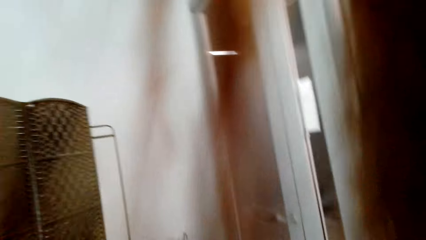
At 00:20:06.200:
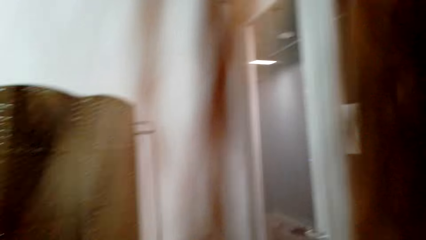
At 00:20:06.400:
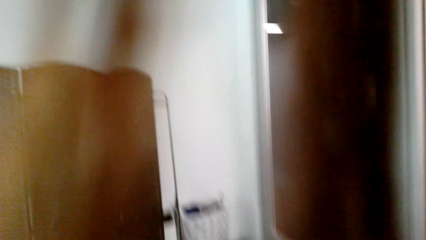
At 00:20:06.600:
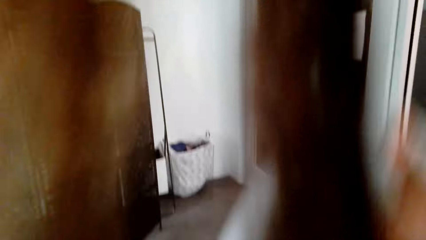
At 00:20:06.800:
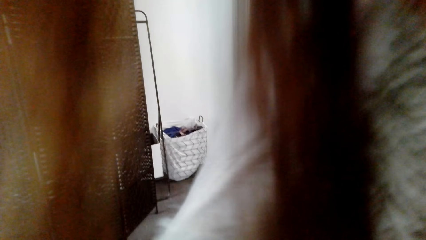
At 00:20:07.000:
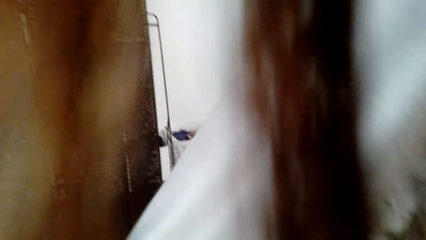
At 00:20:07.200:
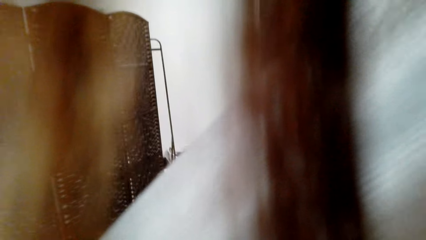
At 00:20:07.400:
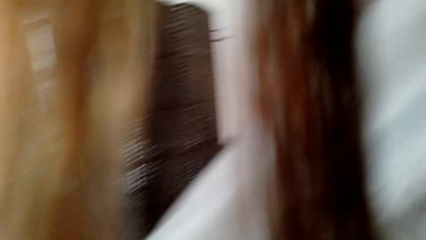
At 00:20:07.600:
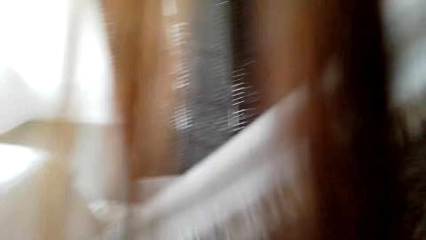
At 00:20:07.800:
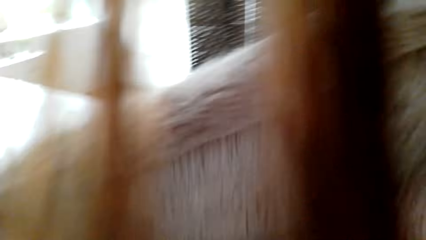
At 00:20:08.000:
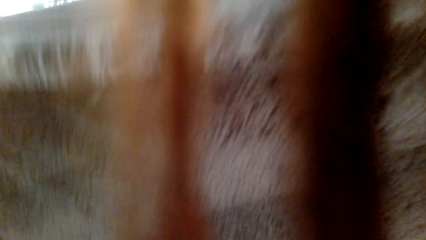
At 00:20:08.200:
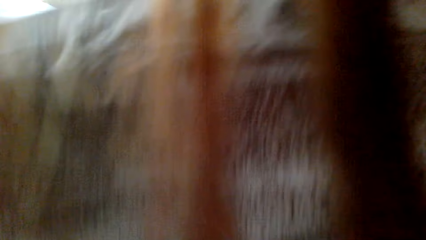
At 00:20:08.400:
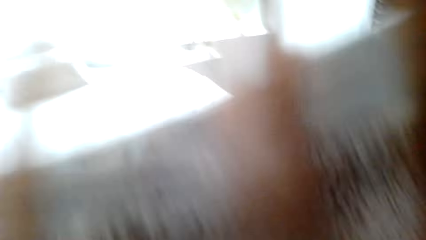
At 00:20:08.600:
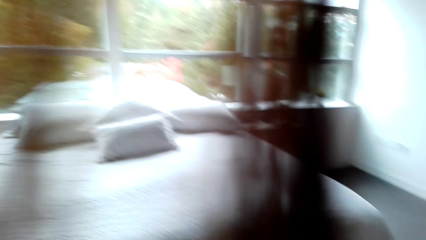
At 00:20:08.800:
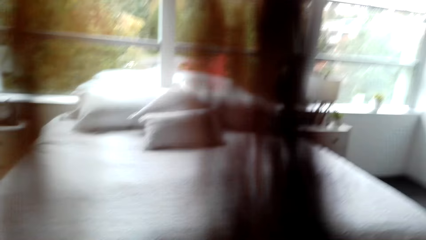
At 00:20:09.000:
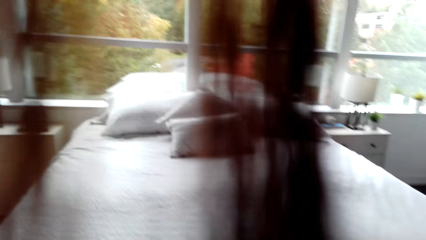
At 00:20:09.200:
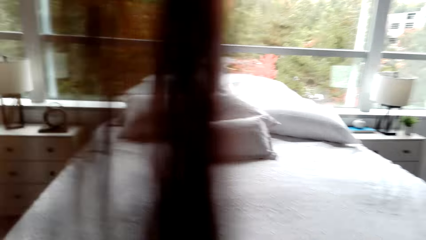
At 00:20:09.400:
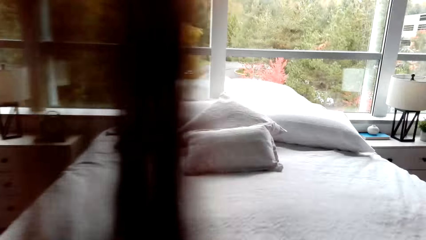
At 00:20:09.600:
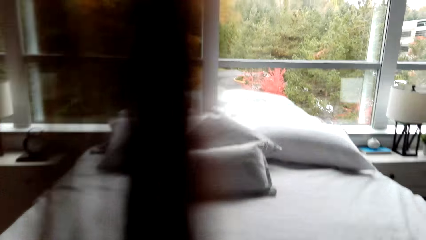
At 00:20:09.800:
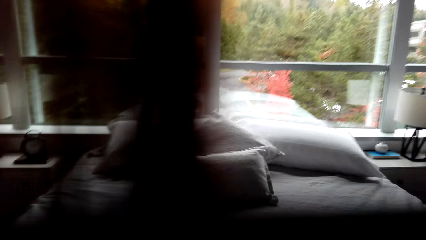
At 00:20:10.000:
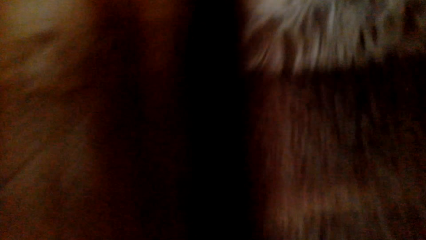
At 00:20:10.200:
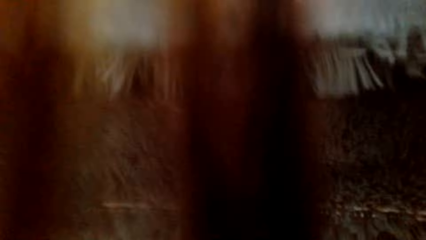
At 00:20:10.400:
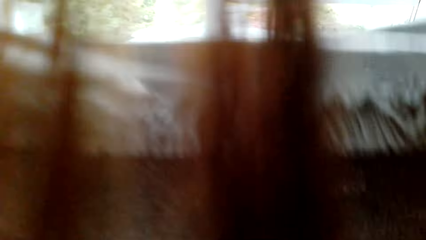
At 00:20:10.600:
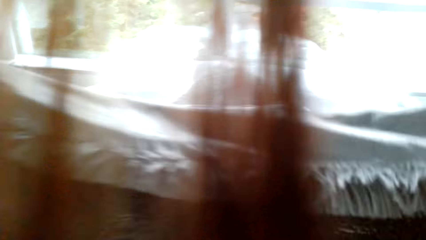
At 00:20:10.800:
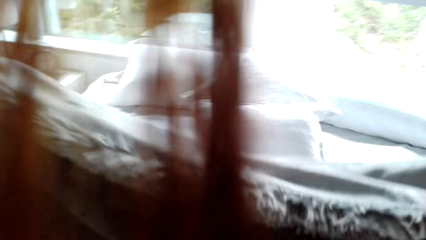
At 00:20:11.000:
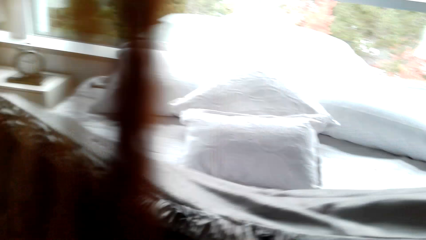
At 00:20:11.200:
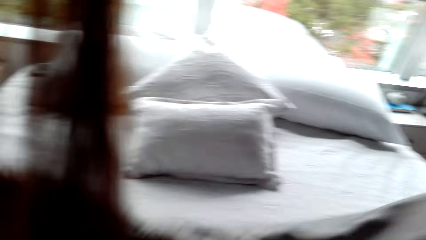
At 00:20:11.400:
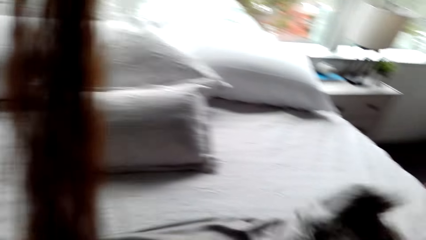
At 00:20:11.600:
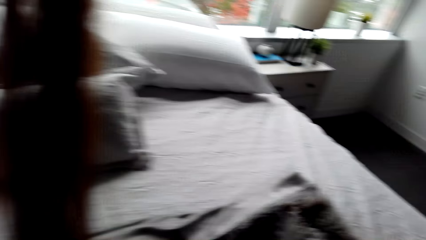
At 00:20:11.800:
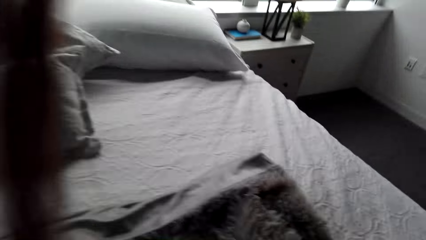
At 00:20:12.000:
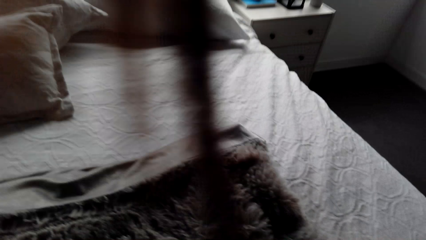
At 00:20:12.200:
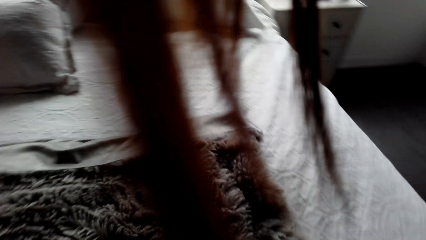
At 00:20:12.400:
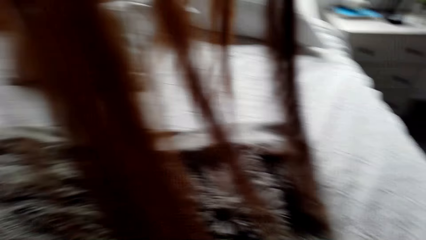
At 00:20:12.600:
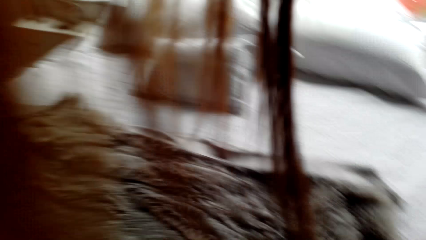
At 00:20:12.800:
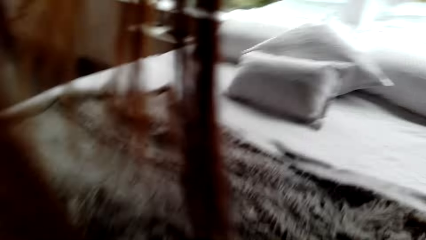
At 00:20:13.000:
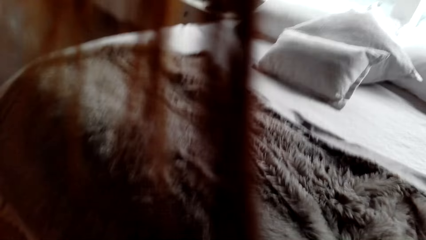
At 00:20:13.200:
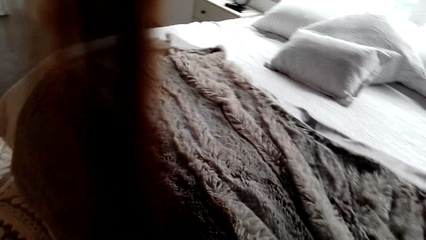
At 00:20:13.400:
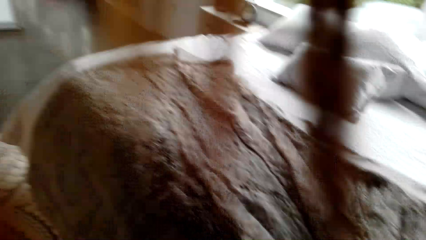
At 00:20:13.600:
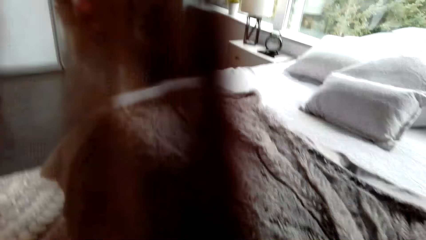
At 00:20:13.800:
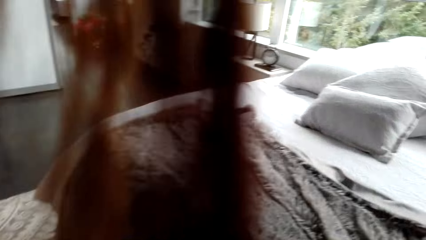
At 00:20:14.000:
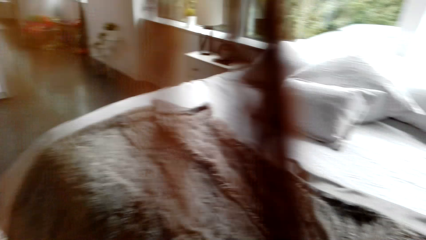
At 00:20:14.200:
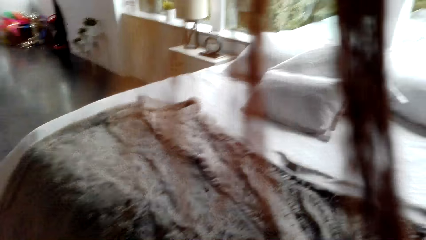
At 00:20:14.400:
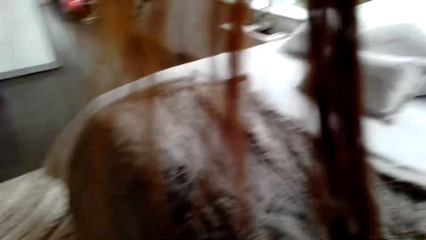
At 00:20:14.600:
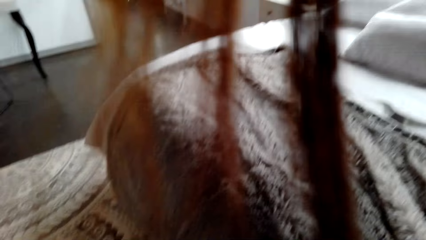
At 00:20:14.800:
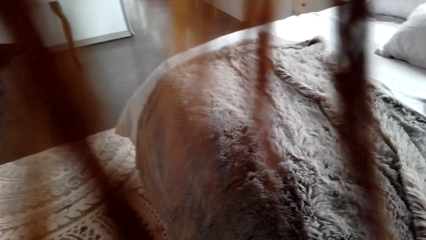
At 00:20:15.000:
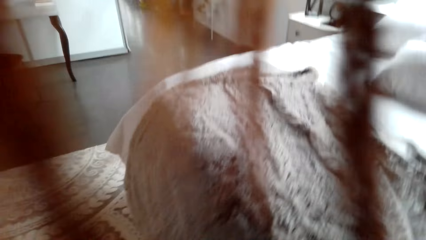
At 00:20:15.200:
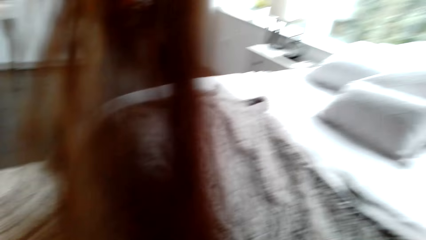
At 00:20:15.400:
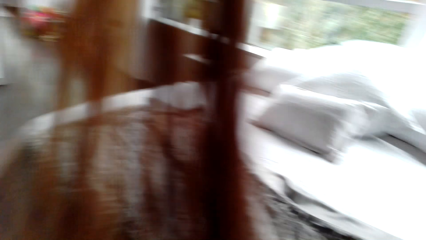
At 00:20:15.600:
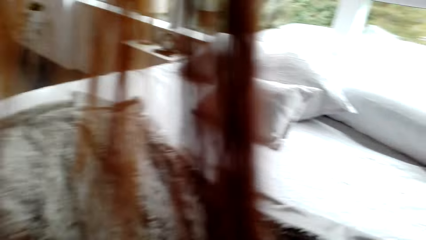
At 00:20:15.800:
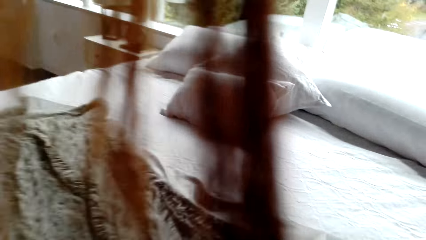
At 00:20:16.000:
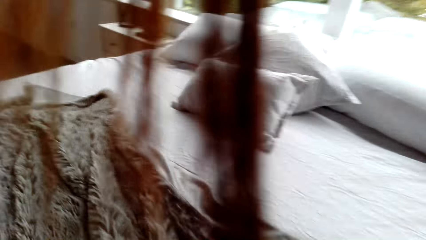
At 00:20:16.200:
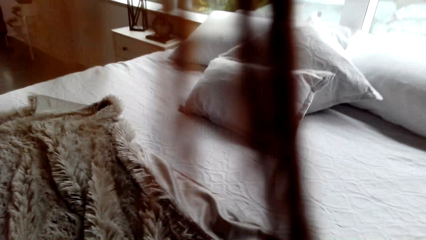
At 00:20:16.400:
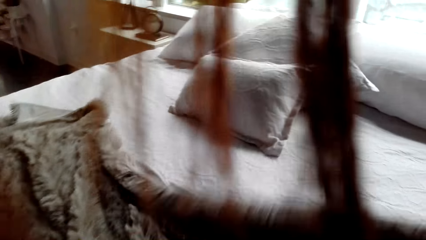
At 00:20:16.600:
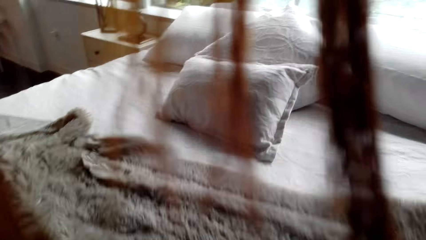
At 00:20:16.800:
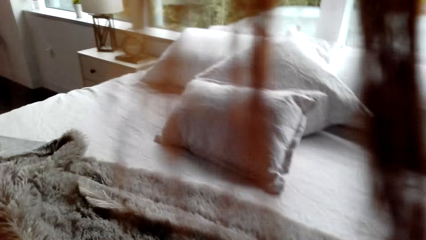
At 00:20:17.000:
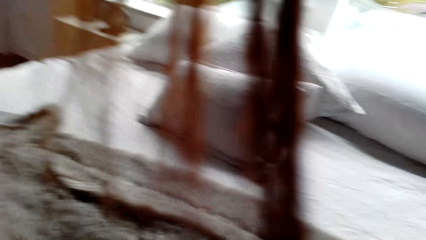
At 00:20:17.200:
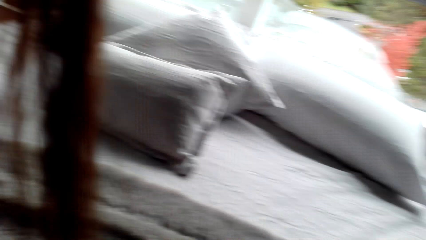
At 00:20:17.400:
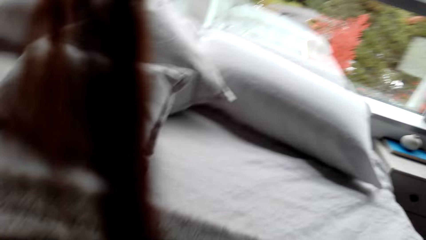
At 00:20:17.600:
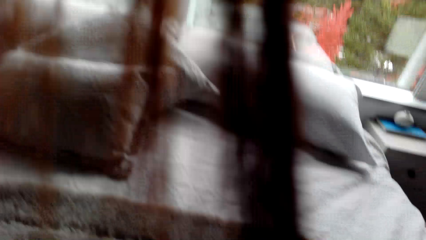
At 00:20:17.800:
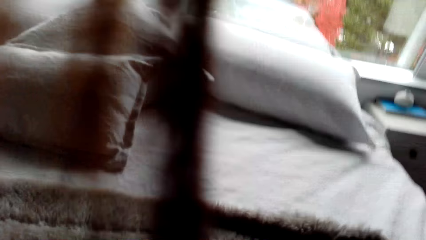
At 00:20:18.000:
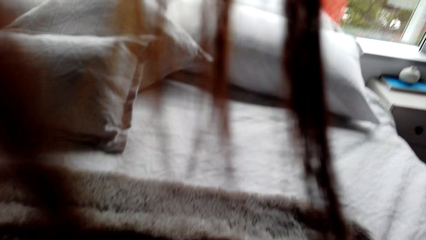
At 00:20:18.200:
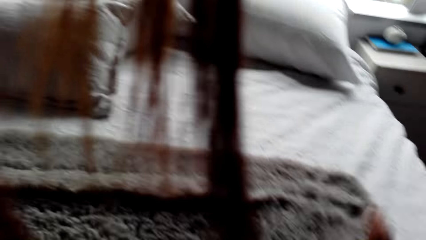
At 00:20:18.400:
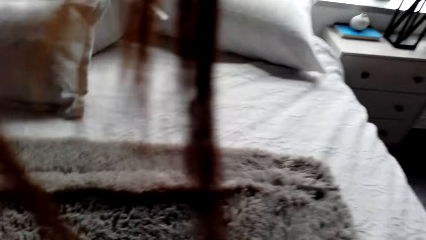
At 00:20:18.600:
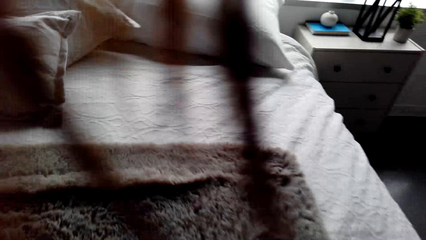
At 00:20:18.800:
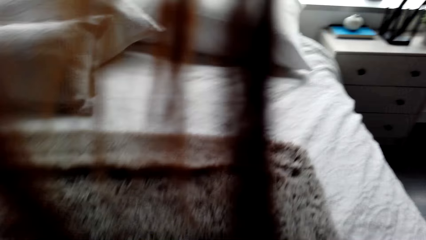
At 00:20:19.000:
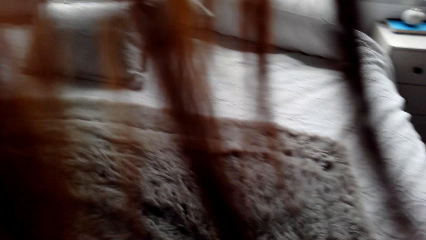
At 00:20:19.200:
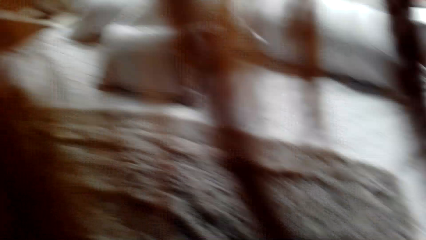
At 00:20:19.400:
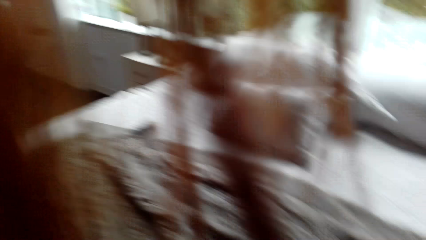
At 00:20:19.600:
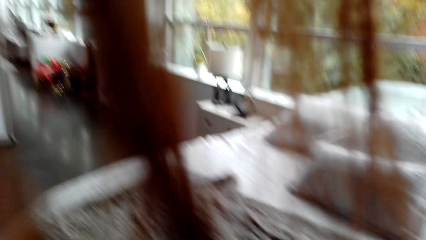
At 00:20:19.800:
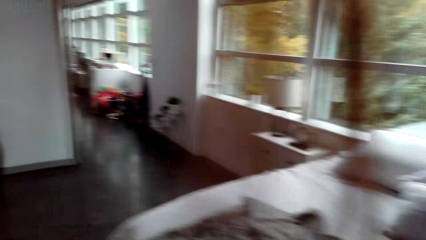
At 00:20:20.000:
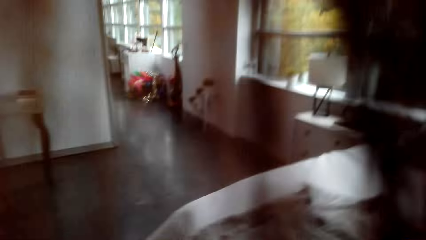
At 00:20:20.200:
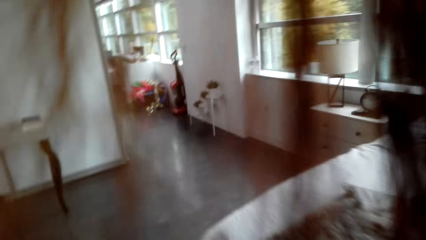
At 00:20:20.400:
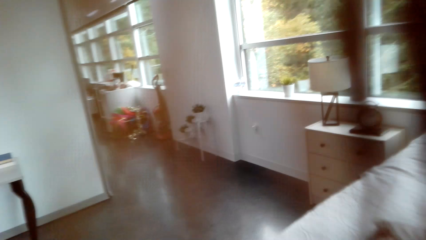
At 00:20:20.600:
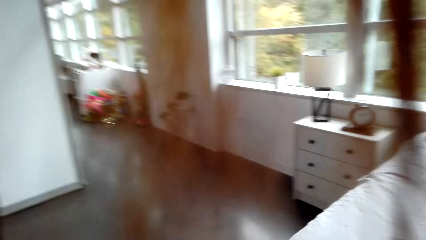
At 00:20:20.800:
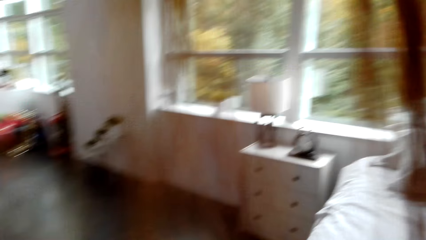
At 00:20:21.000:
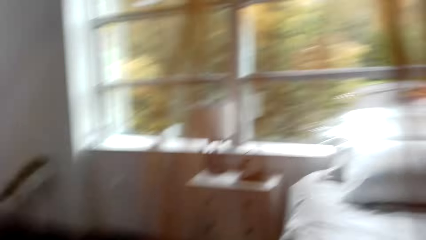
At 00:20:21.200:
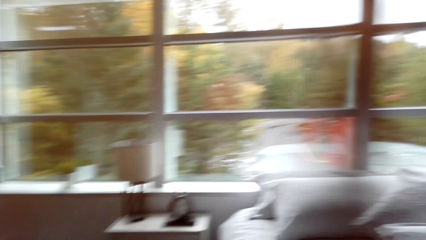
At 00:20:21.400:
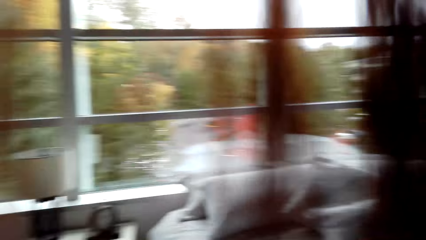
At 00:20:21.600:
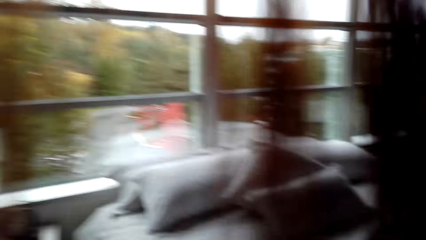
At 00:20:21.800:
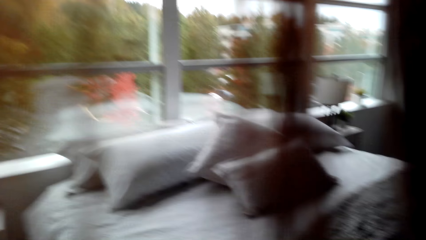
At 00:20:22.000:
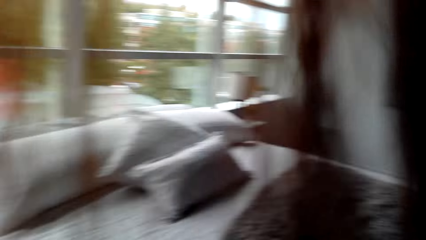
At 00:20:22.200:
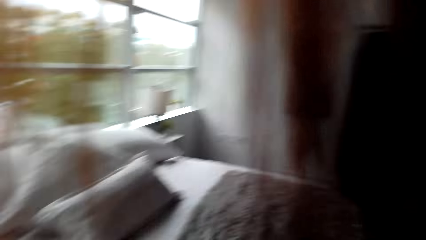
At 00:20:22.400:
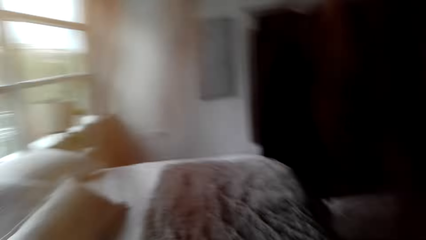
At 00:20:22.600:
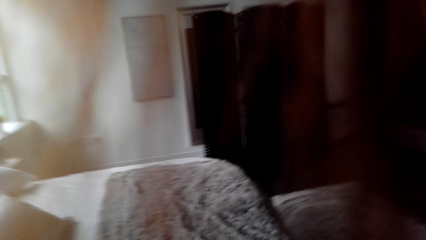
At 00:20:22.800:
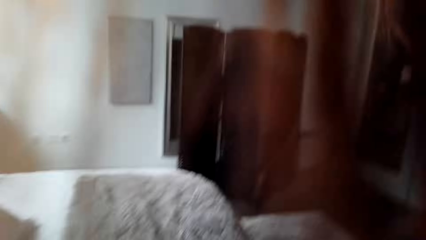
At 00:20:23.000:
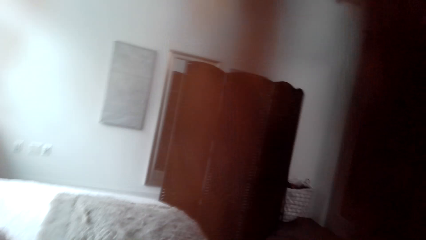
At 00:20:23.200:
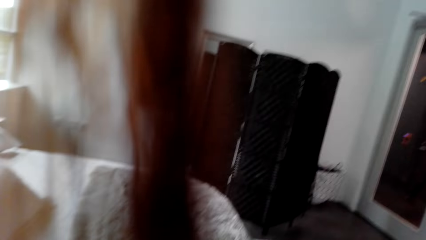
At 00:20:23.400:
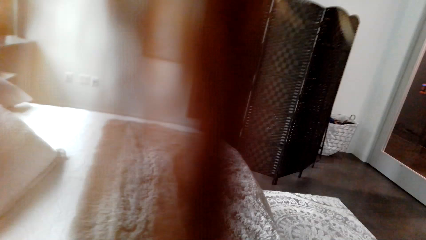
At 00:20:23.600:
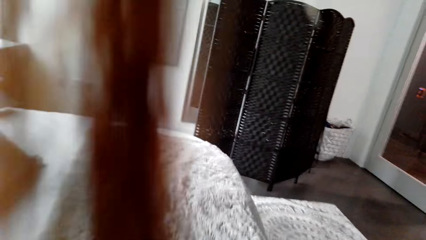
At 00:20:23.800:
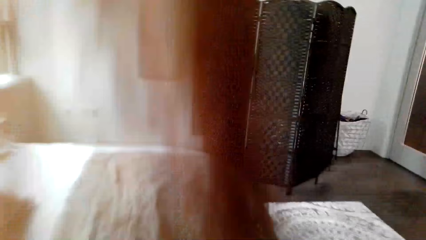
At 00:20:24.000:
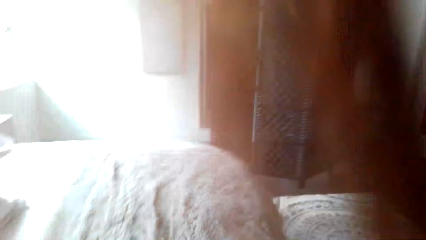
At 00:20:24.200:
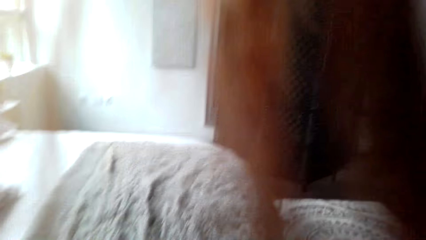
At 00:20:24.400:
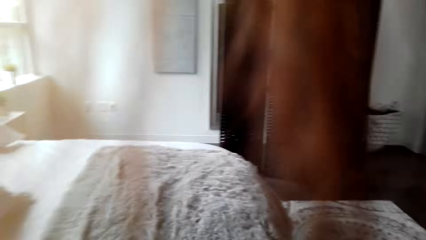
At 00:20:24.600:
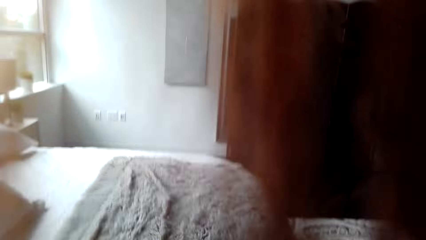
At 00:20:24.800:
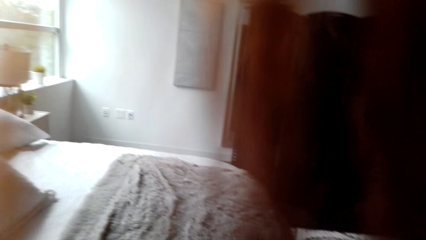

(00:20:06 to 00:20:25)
The camera wearer walks around. They pick up a blanket. They hold something. They place the throw blanket on the bed. They stare at the bed. They look around. They spread the blanket on the bed. They walk around the bedroom. They look around.
